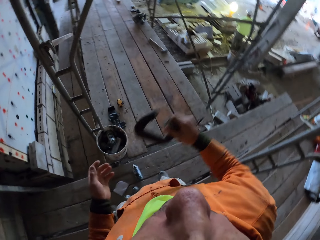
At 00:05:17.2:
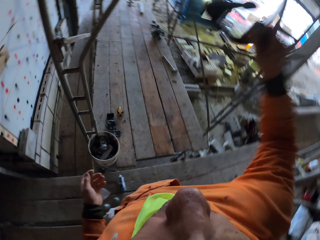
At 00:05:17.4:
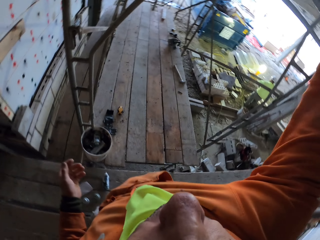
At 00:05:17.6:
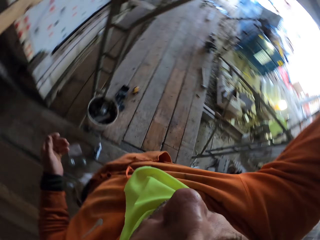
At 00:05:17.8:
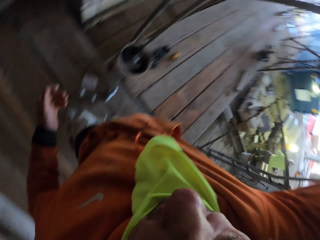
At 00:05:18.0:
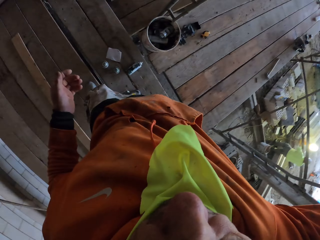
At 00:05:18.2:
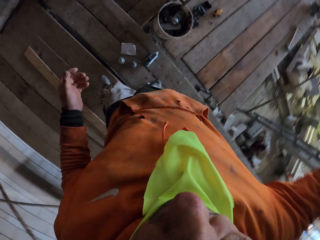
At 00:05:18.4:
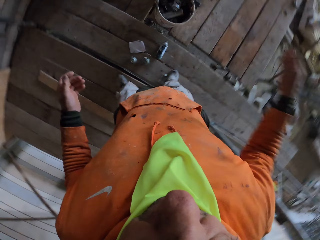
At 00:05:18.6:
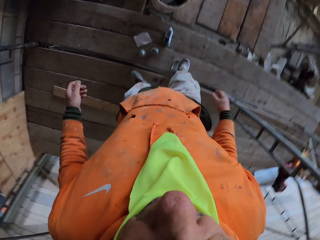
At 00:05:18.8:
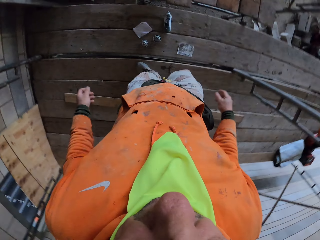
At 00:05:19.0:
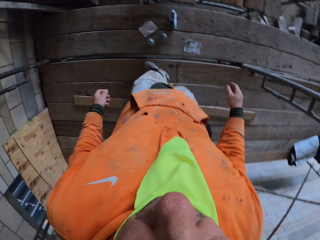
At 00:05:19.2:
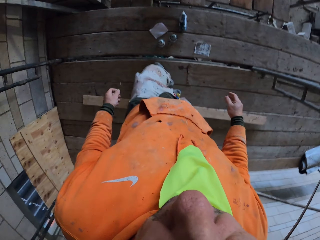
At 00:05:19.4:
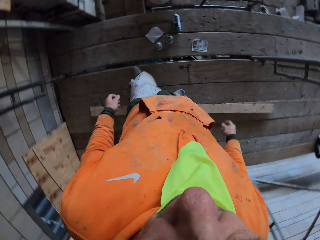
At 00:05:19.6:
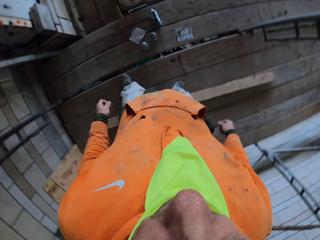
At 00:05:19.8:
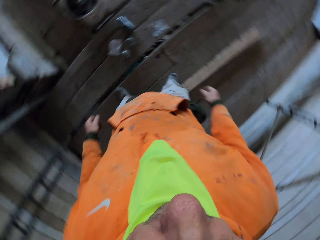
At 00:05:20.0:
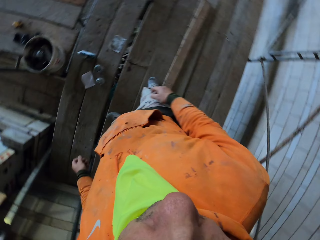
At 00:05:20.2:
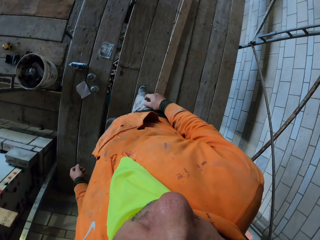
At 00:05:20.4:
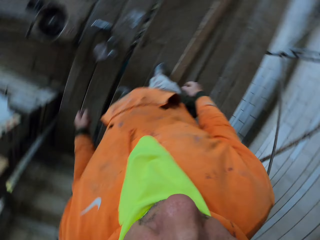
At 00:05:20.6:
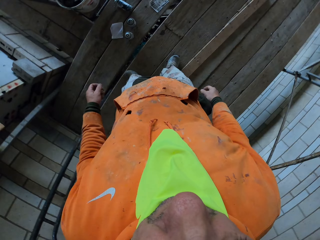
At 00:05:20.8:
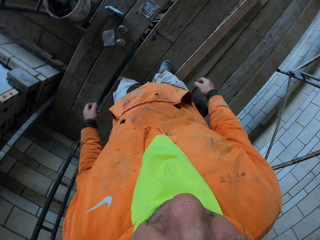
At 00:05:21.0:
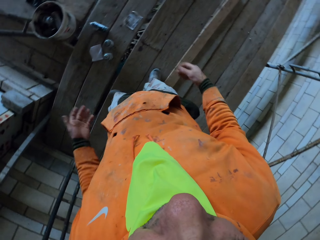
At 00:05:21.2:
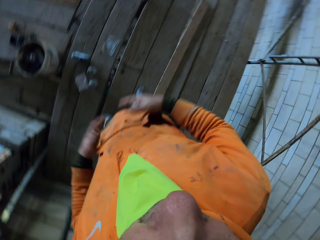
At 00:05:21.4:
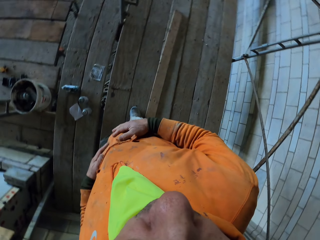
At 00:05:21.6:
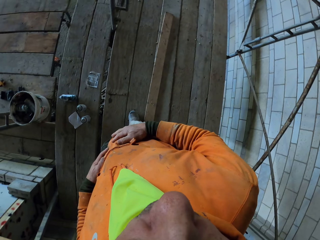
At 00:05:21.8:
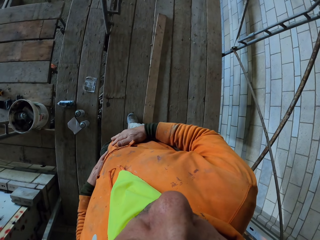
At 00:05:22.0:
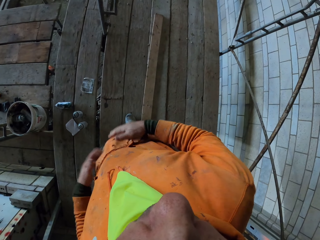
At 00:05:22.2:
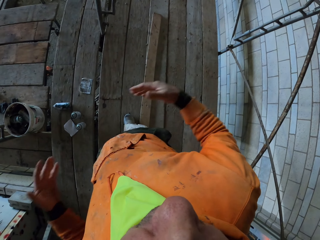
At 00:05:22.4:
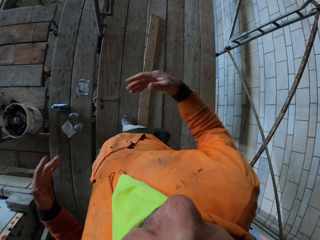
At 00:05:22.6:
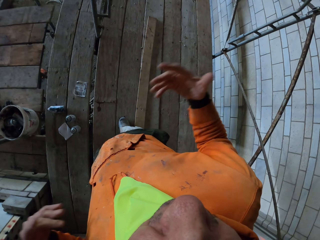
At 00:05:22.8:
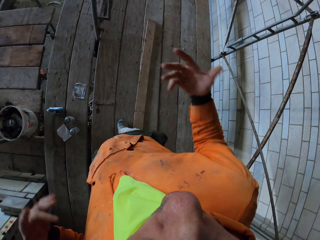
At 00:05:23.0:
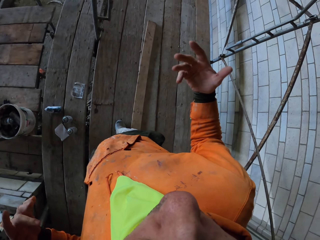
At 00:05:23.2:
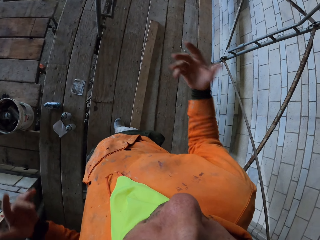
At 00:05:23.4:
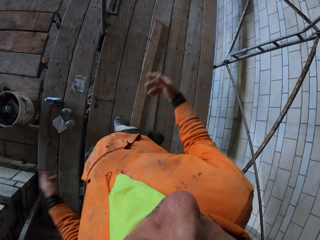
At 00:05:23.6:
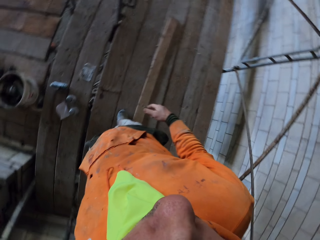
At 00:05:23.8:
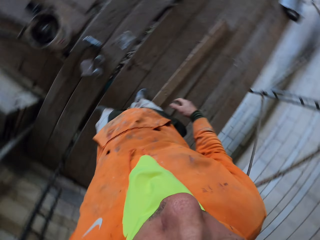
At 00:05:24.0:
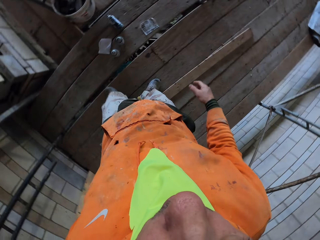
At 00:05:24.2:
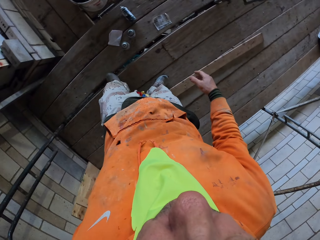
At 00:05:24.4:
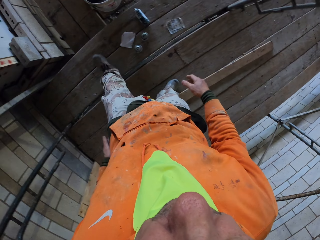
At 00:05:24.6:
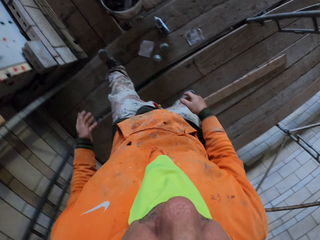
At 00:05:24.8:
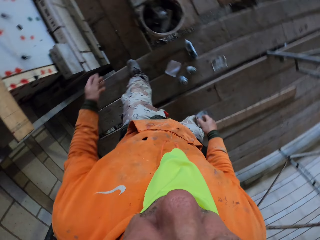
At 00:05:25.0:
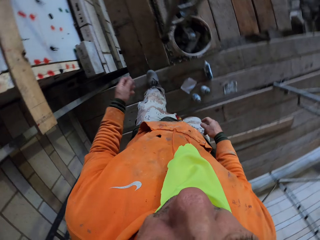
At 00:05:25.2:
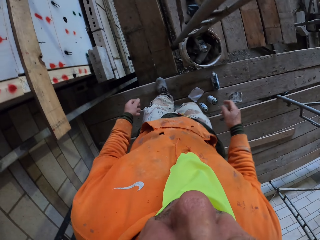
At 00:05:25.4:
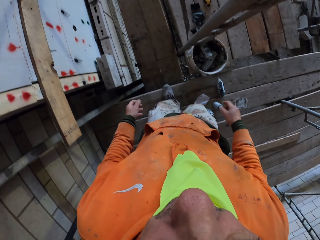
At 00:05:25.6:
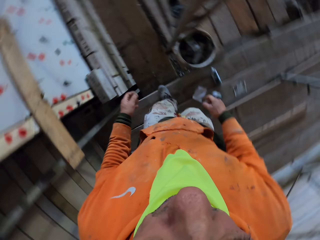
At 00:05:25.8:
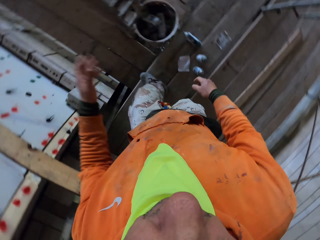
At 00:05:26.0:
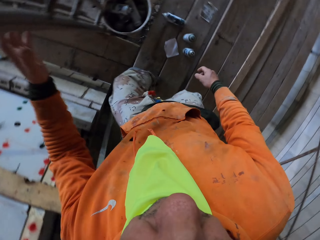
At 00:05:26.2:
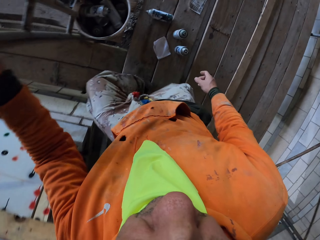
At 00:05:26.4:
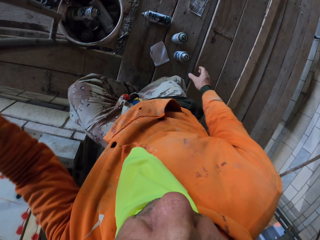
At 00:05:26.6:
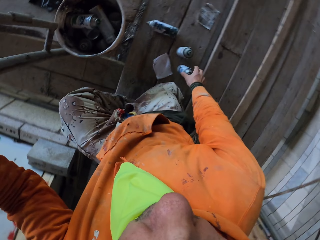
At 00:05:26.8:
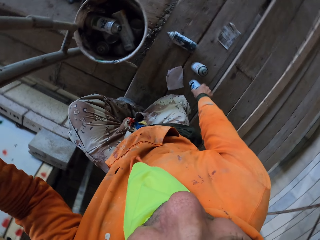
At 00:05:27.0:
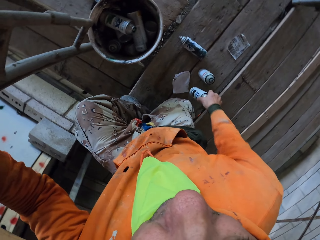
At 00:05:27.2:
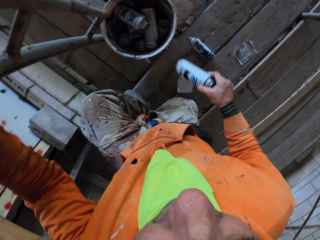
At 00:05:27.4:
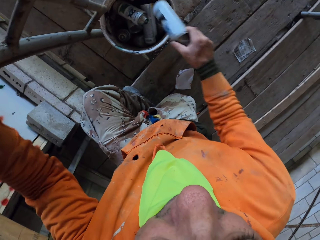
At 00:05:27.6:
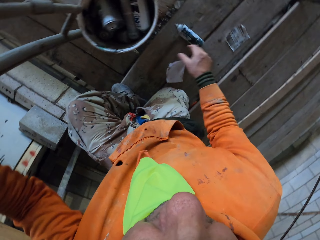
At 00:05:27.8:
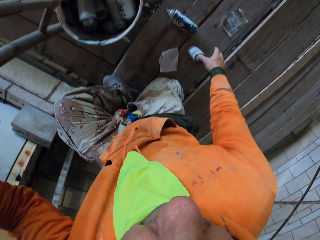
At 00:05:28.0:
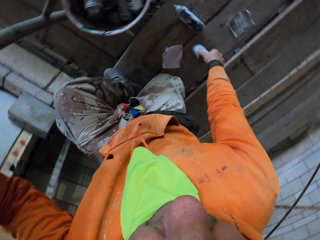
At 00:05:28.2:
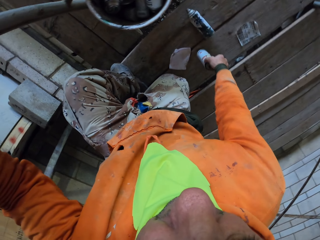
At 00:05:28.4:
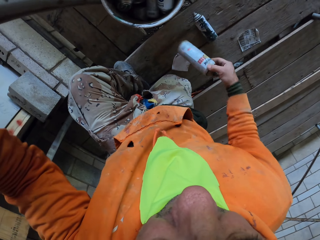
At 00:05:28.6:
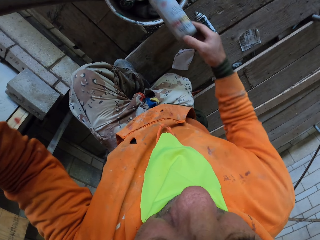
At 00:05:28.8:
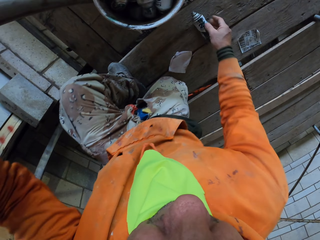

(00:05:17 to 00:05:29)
The camera wearer places the clamps on the scaffolding. He moves backwards. He moves his hands. He touches the pullover. He shakes the hands. He walks on the scaffolding. He kneels. He drops the sprays in the bucket. He picks up a bottle. He disposes of the bottle. He picks up a bottle.

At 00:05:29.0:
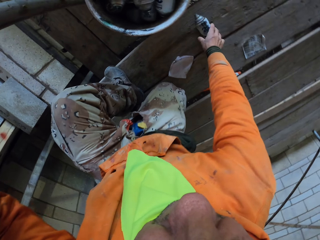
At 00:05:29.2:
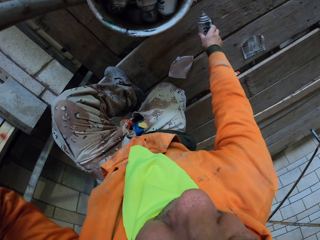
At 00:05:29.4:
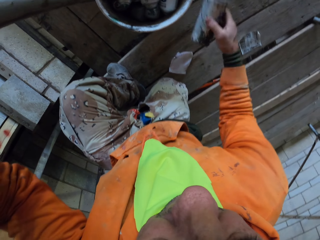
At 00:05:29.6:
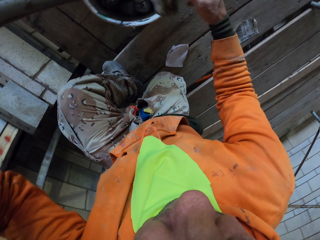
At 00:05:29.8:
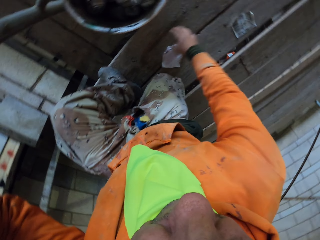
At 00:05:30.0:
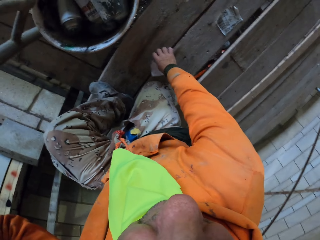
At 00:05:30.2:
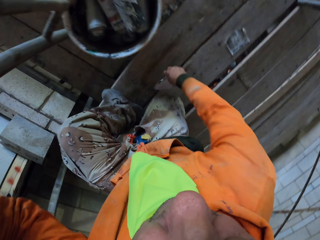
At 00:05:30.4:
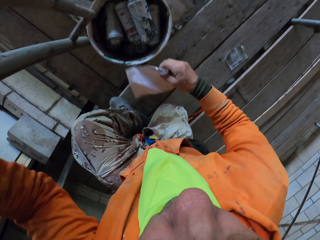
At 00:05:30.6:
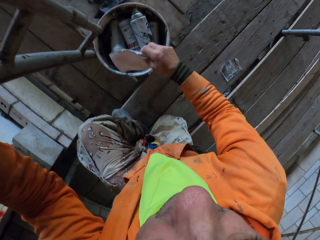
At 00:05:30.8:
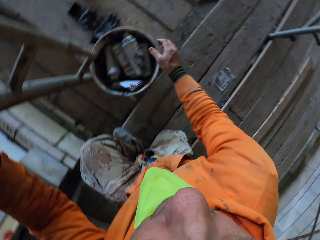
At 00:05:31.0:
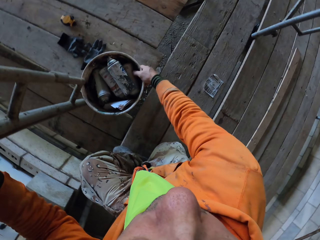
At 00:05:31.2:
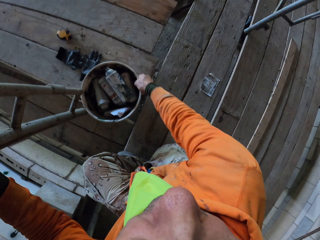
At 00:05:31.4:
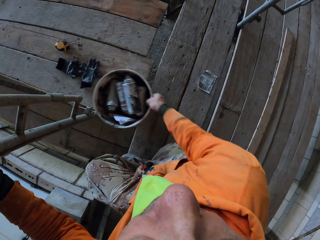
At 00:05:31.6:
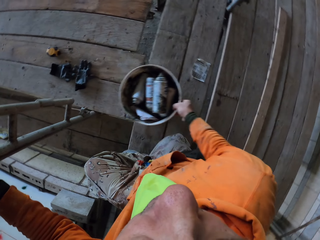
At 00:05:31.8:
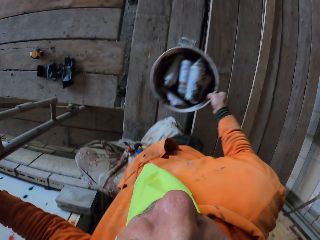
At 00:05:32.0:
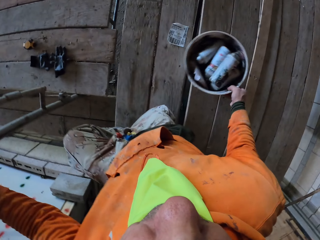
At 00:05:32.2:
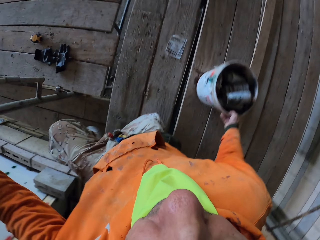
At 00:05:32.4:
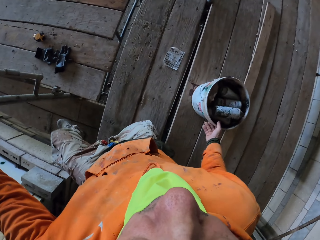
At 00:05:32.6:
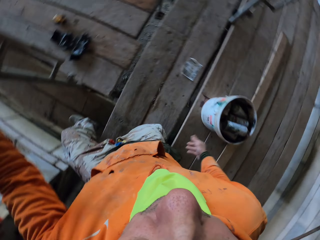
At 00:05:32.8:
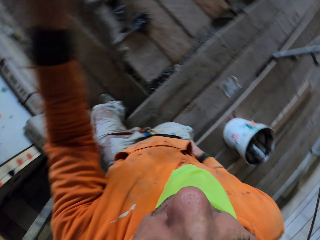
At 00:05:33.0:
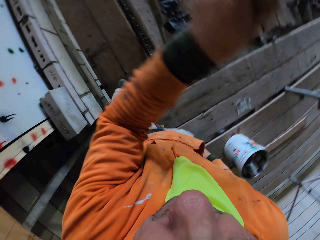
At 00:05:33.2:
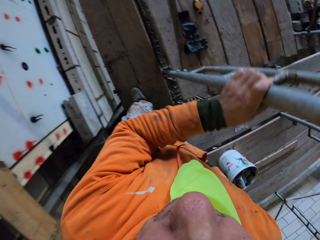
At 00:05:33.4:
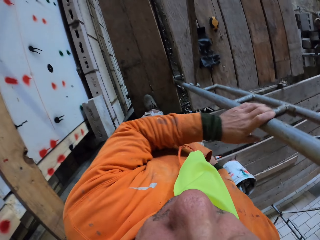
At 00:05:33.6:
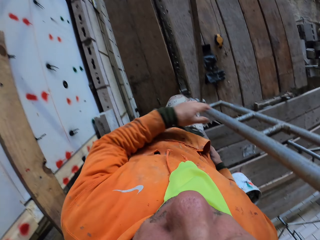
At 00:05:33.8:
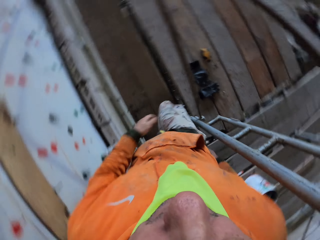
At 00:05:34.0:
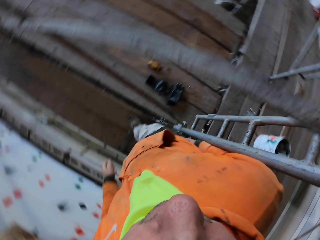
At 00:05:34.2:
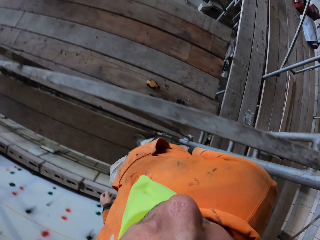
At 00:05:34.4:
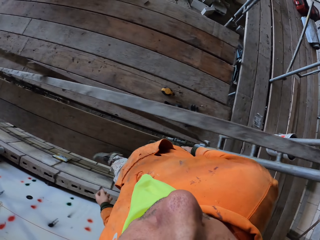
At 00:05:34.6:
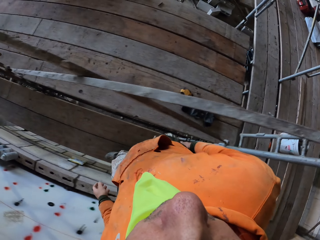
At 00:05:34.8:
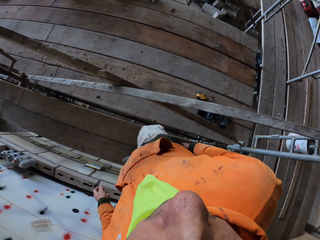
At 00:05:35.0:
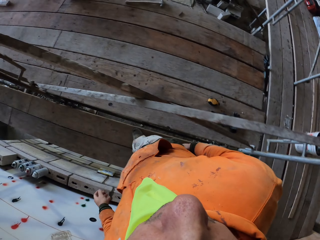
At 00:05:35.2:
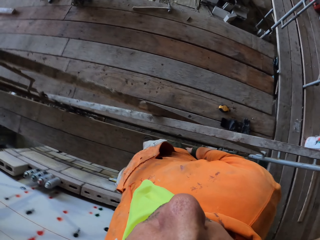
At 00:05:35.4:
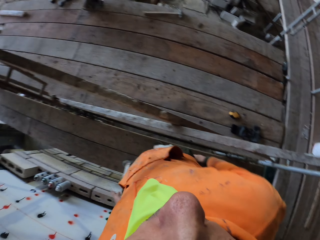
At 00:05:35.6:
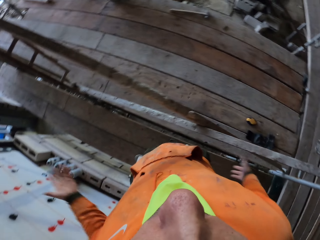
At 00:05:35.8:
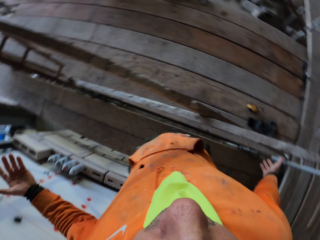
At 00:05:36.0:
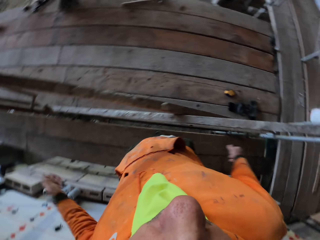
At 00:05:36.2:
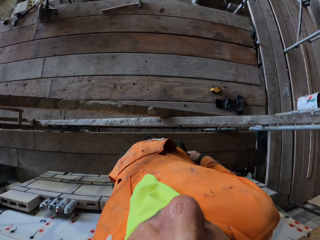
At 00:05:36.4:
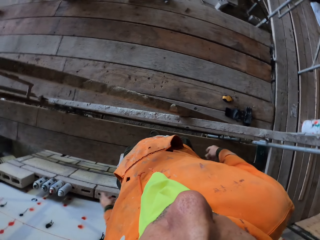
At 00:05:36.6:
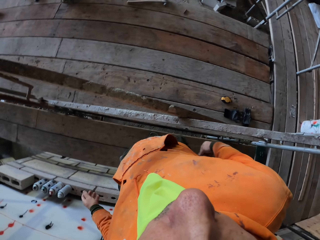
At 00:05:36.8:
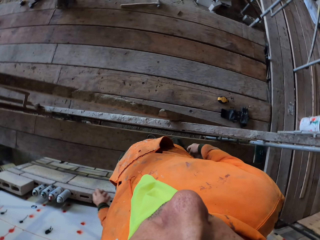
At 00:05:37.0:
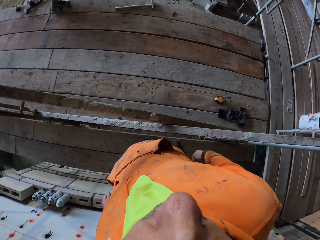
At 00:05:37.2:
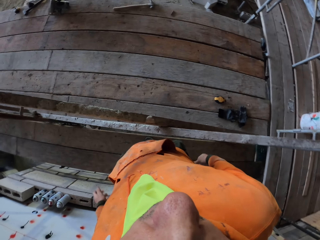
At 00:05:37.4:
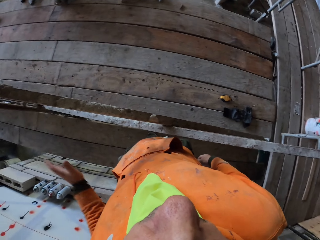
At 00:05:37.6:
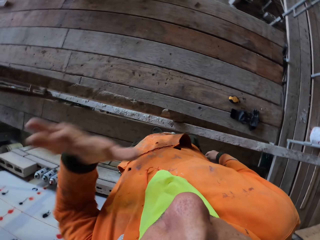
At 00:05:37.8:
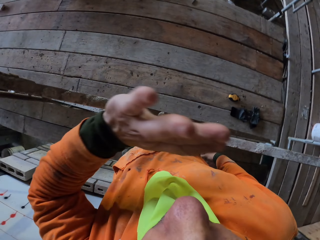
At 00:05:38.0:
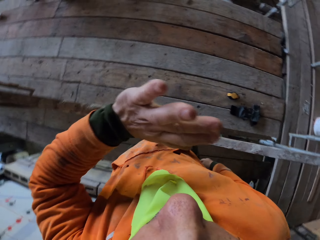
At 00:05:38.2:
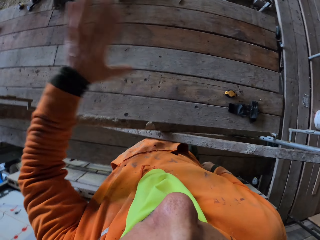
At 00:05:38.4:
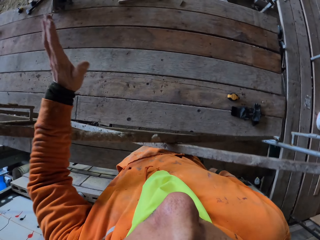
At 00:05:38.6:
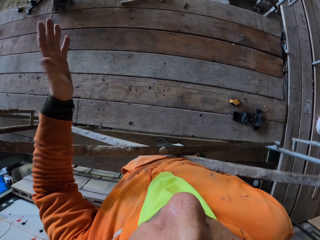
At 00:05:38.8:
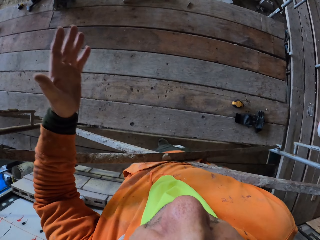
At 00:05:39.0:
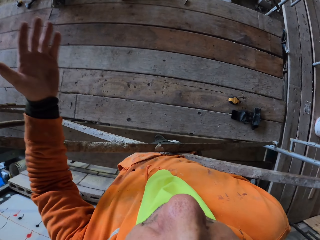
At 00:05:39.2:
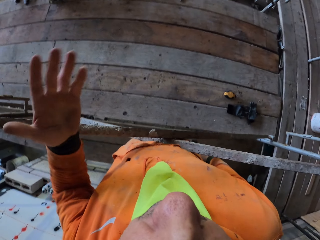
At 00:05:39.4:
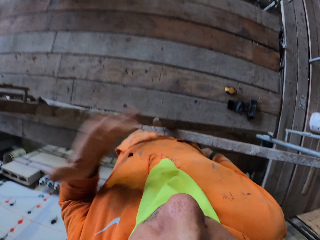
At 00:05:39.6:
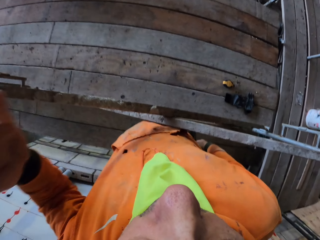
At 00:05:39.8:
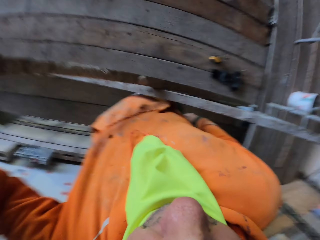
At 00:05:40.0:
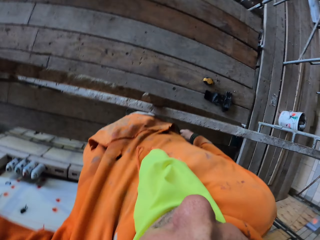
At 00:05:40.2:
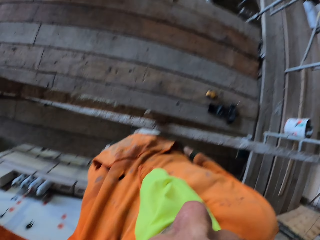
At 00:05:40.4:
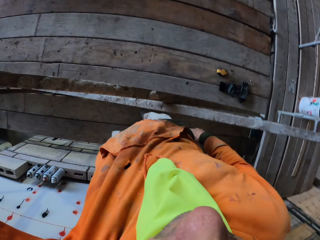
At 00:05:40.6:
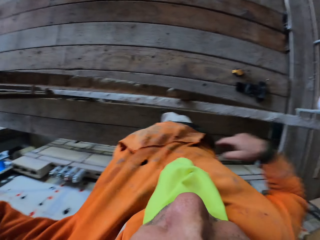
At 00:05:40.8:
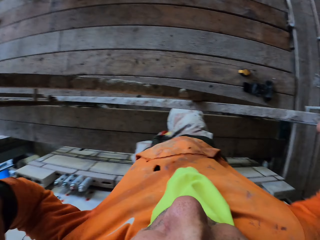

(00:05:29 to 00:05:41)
The camera wearer disposes of the bottle. He picks up a bottle. He disposes of the bottle. He picks up a paper. He drops the paper in the bucket. He picks up a bucket. He places the bucket aside on the scaffolding. He walks on the scaffolding. He walks on the ladder. He moves his hands. He shakes hands. He moves his hands again.
